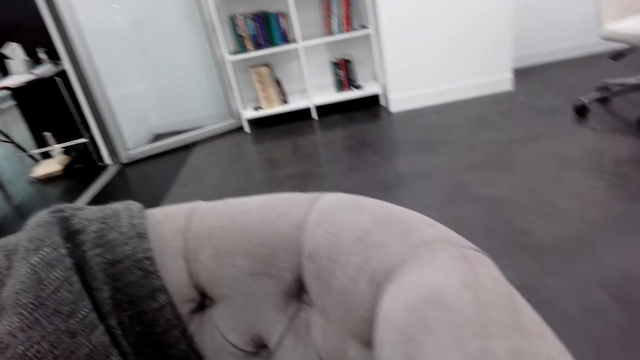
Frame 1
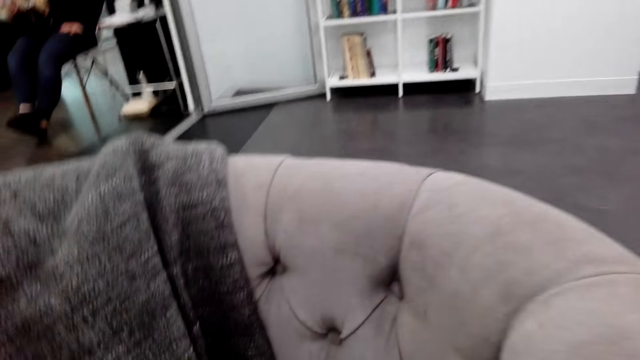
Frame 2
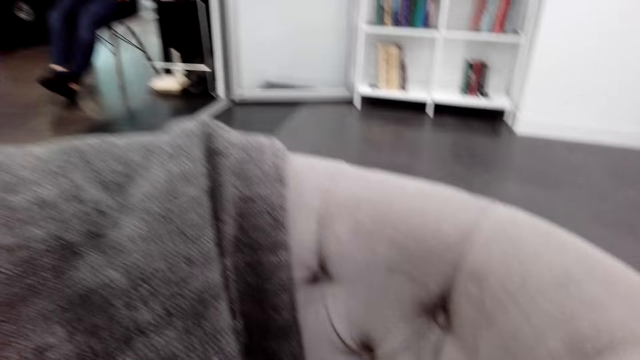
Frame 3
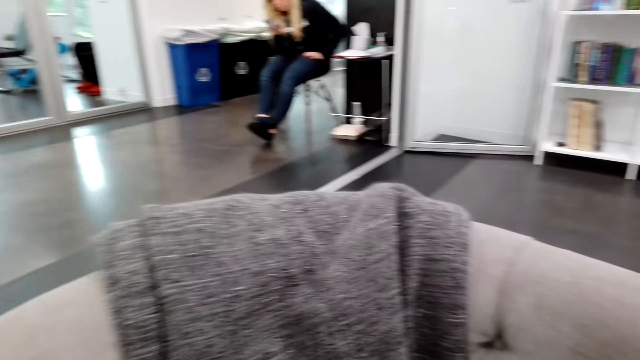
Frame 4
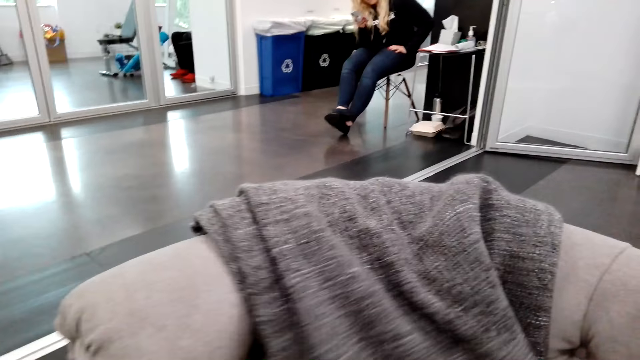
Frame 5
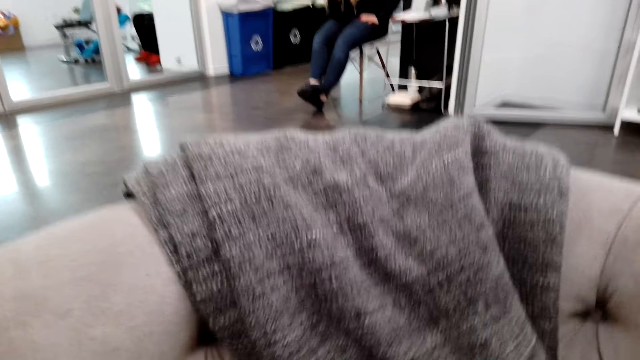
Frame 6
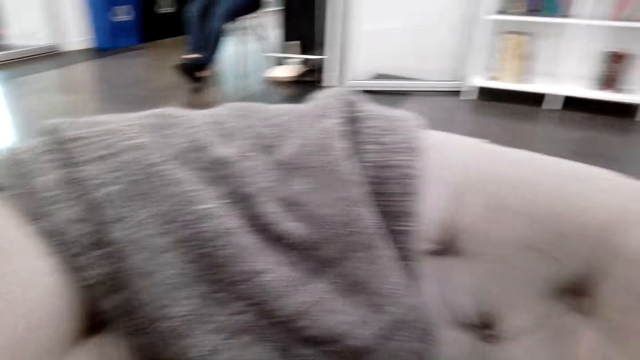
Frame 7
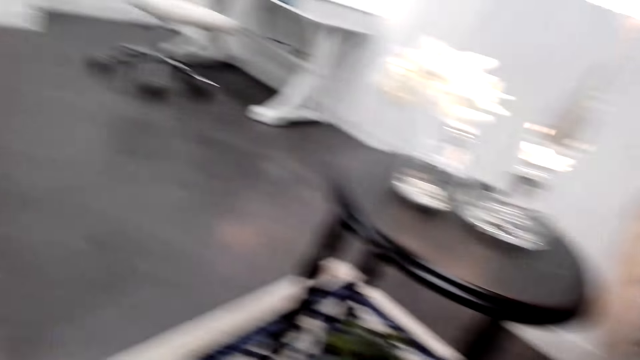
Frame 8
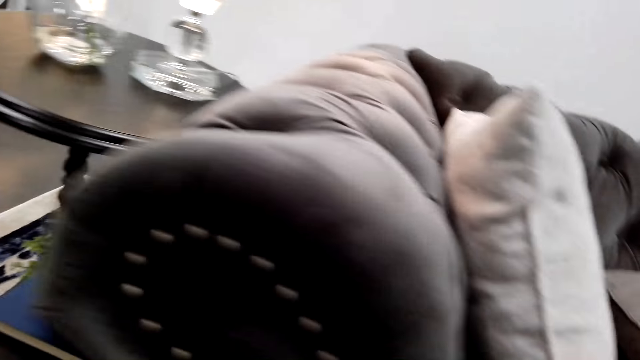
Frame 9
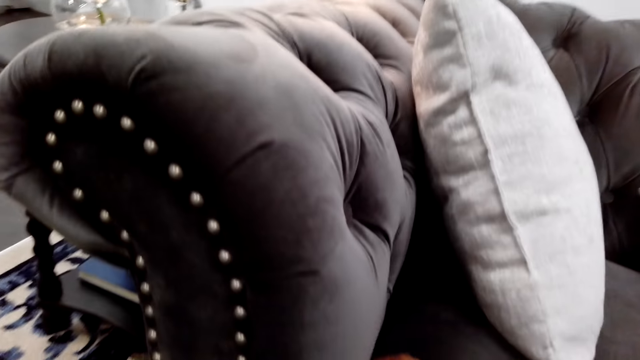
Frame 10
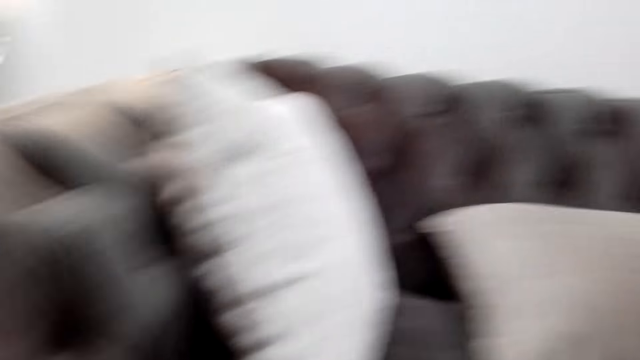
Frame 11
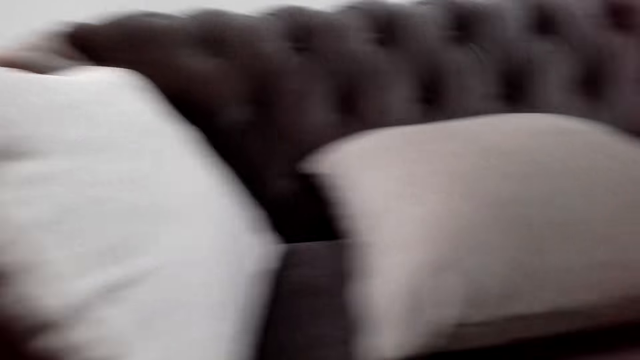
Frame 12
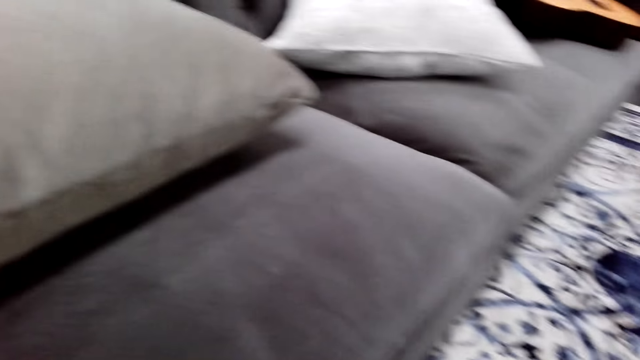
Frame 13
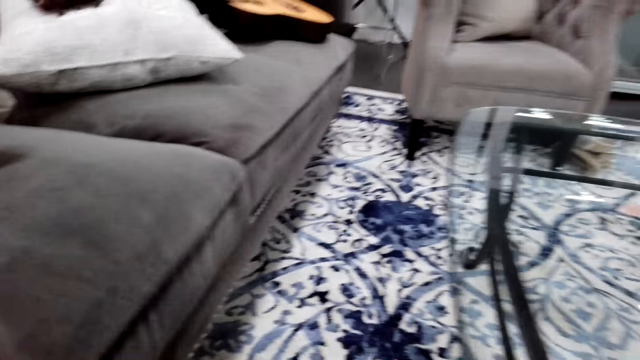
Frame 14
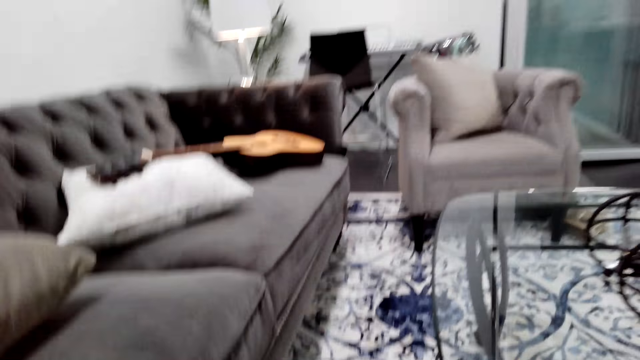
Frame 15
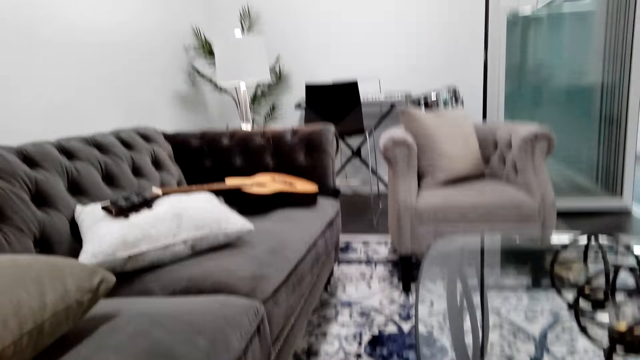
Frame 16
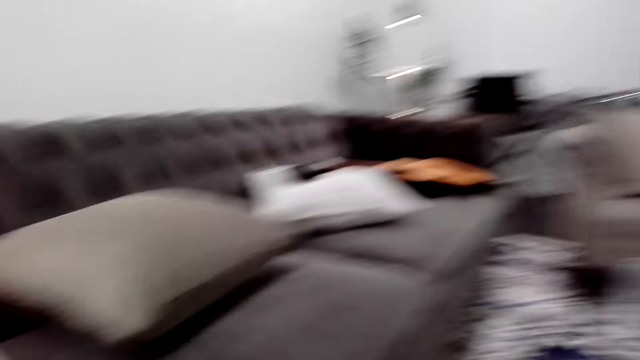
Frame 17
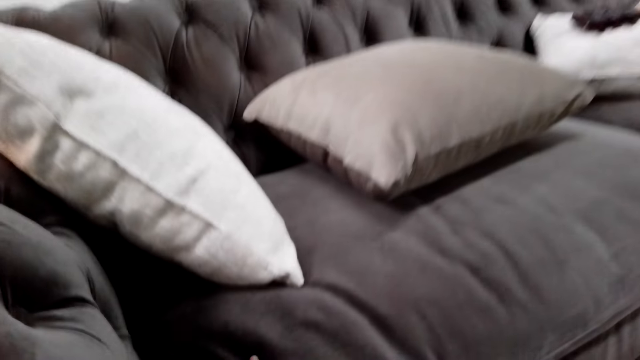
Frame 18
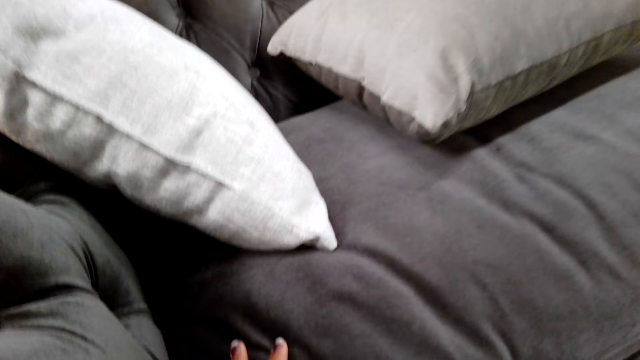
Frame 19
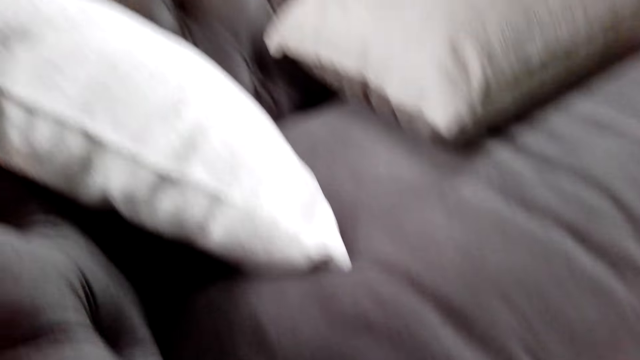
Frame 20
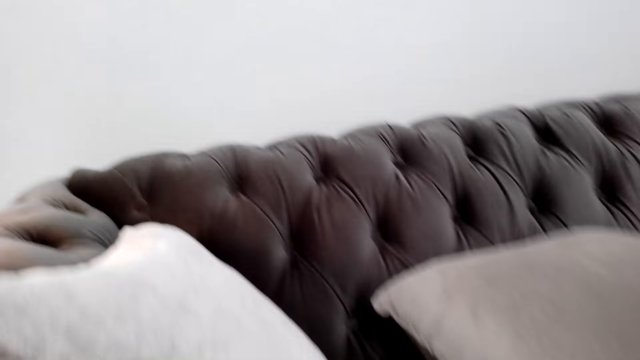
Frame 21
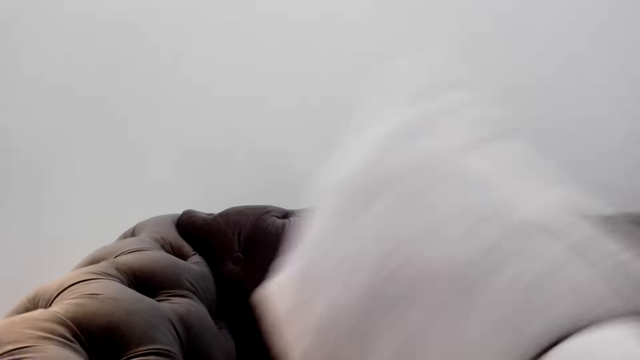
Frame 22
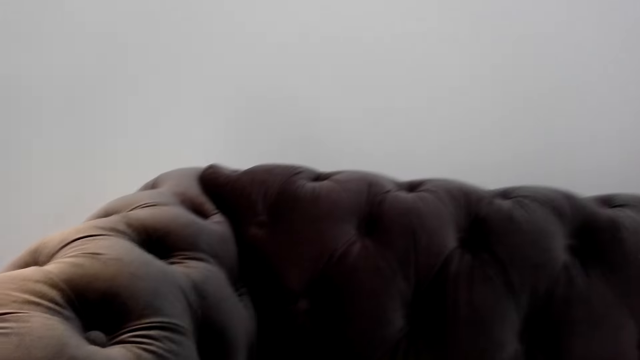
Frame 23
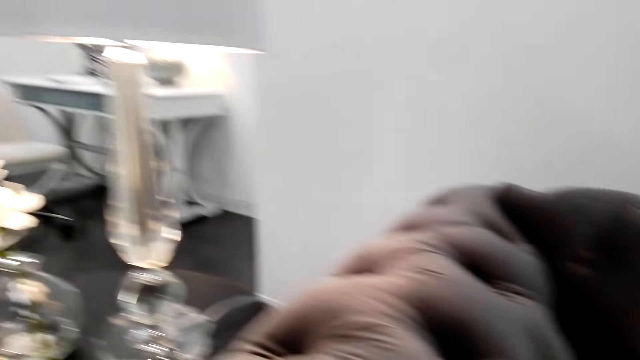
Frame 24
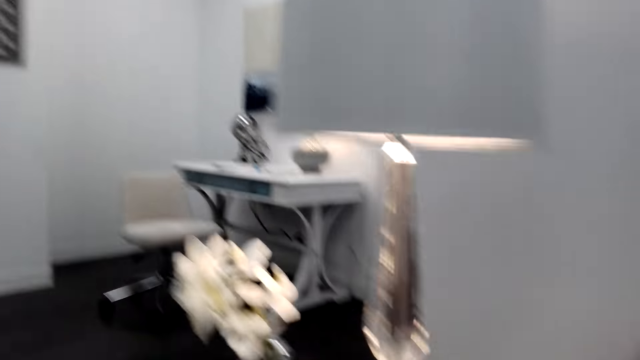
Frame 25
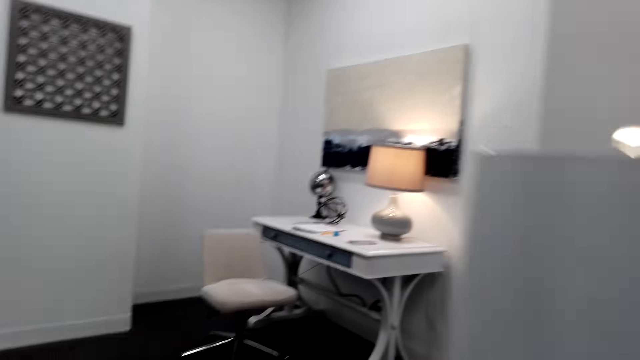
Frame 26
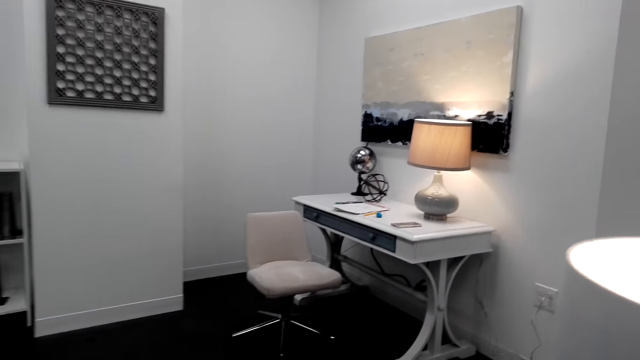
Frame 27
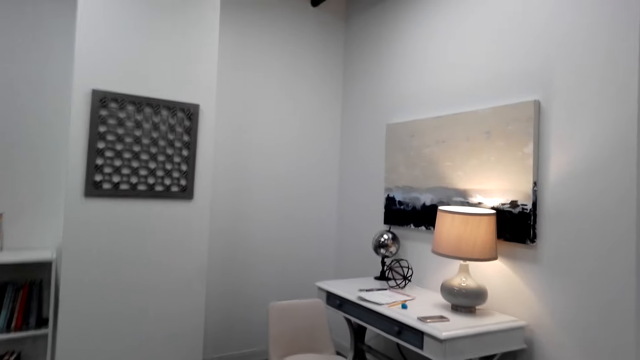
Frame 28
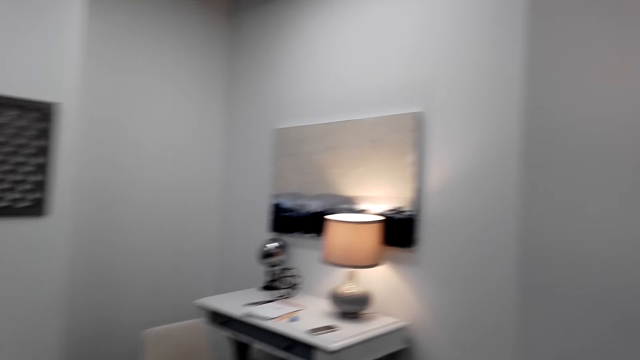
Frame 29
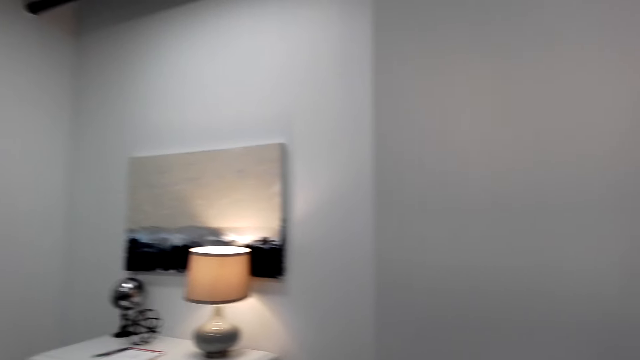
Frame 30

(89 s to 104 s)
The camera wearer touches a cloth on the sofa. She moves the cloth. She walks around the room. She looks around the room. She places her left hand on the sofa cushion. She moves the pillow. She lifts the throw pillow. She walks around the room. She looks around the room.

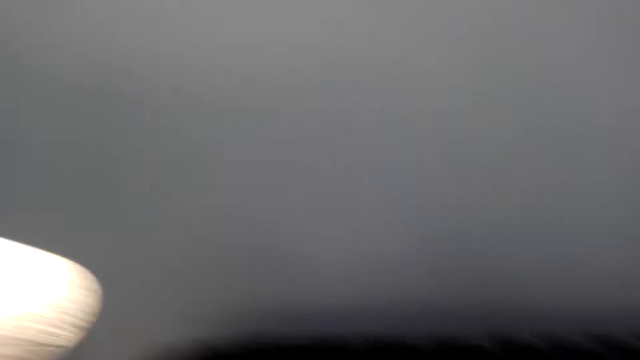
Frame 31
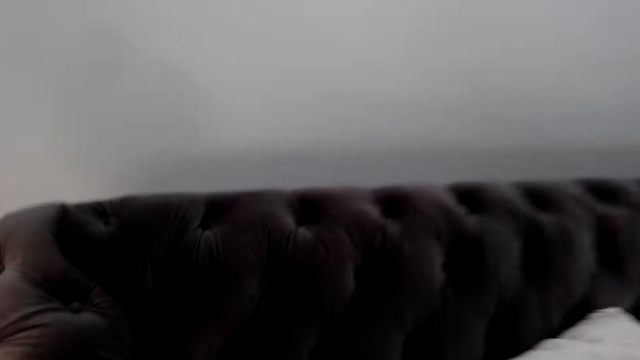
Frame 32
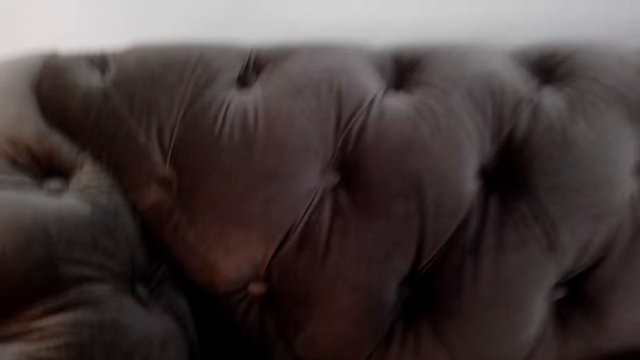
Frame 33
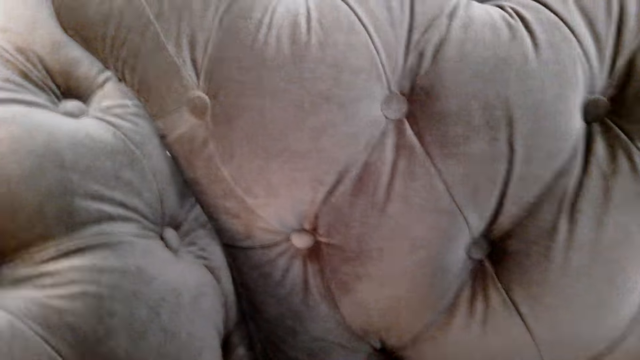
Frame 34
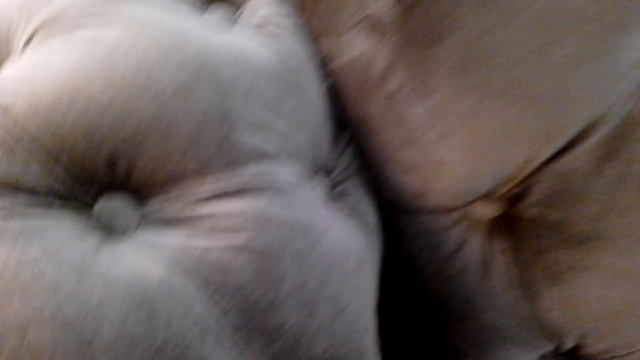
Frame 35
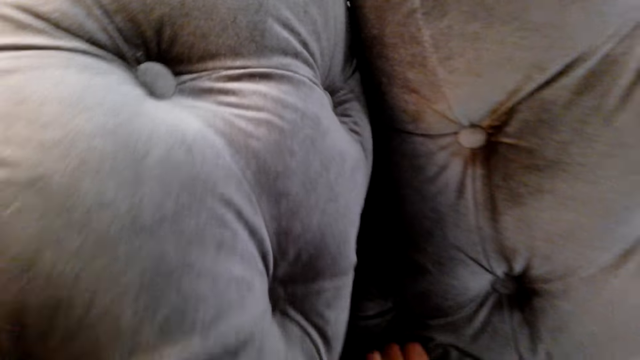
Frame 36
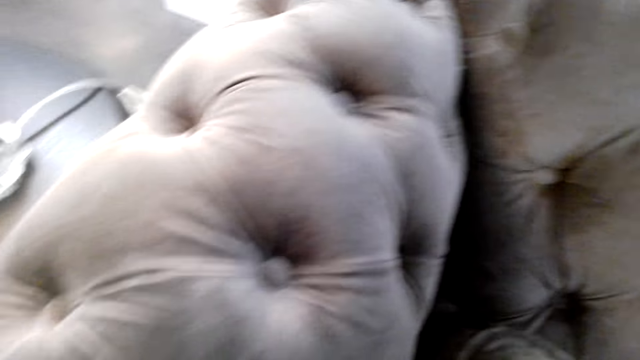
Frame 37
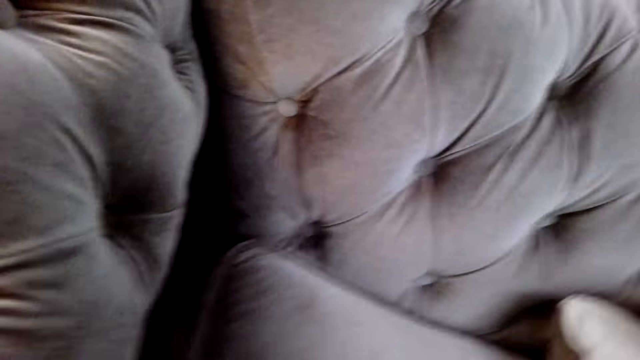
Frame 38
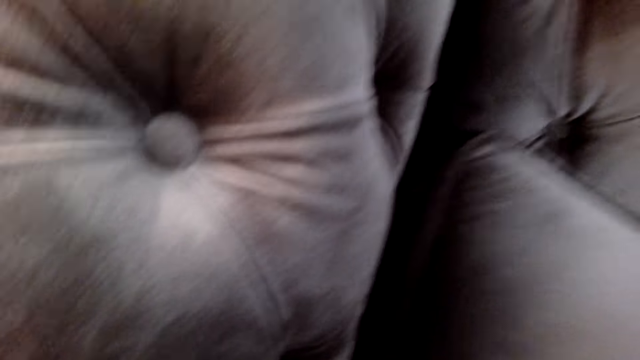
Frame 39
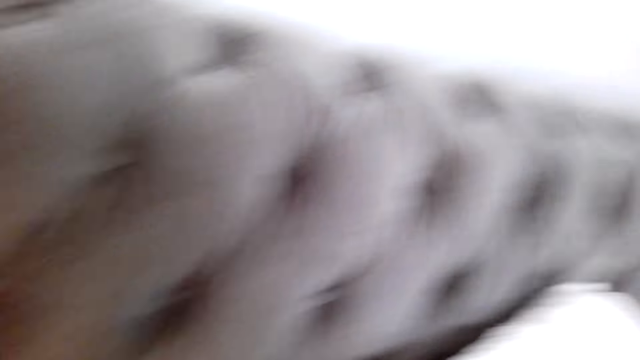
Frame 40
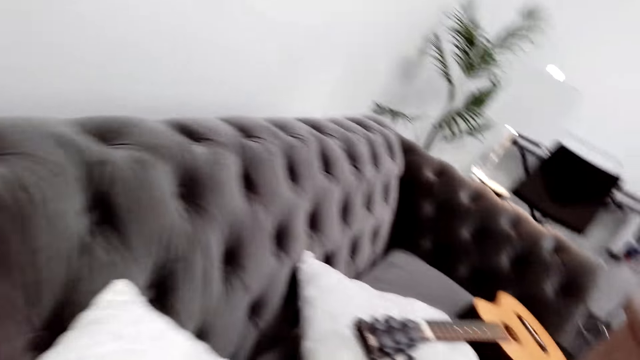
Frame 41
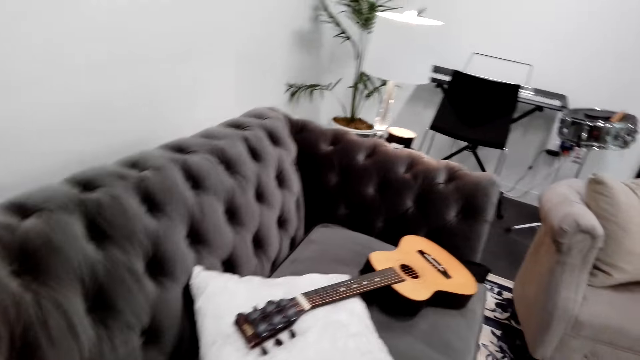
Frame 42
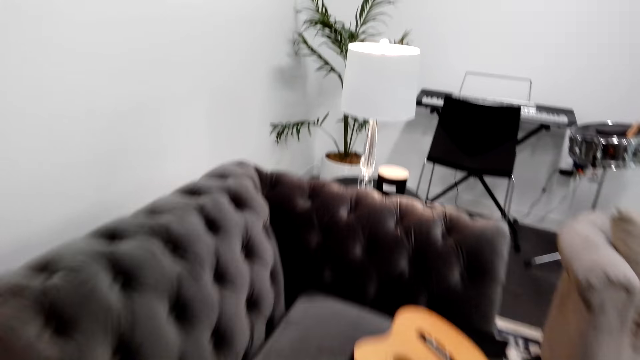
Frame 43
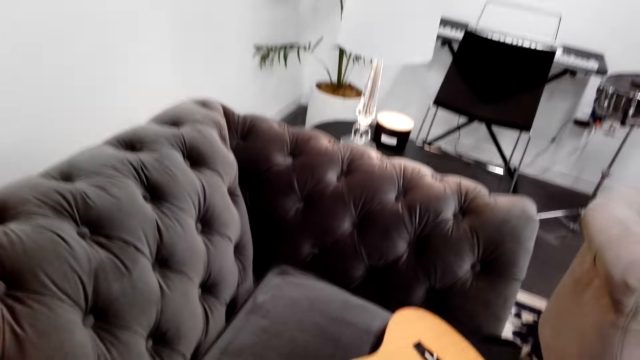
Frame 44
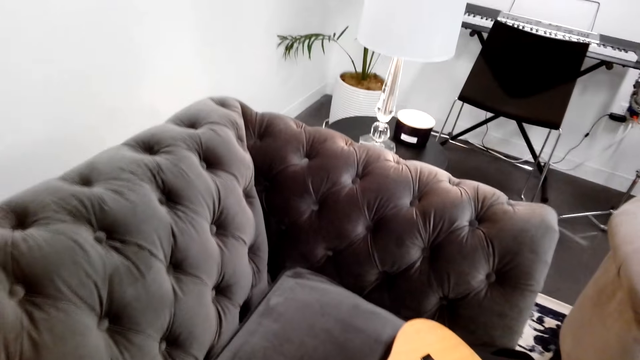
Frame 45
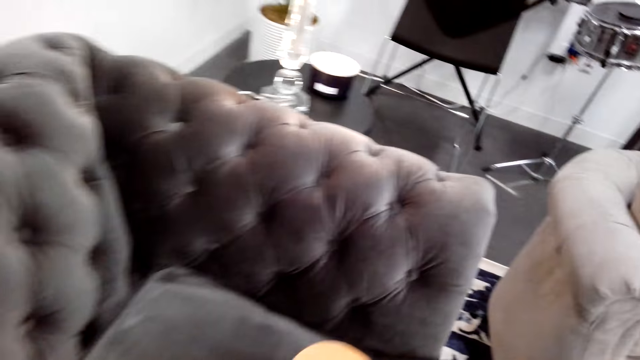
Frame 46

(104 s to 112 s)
The camera wearer adjusts a cushion on the sofa. They look around the sofa.
